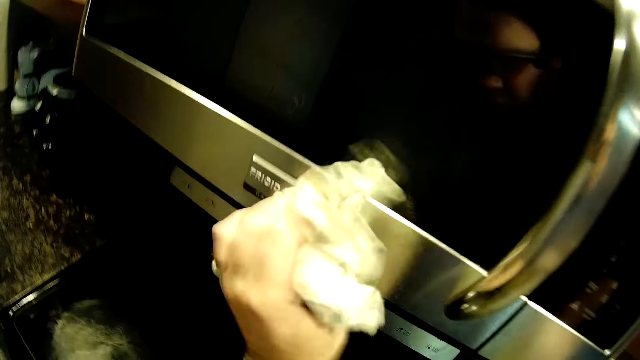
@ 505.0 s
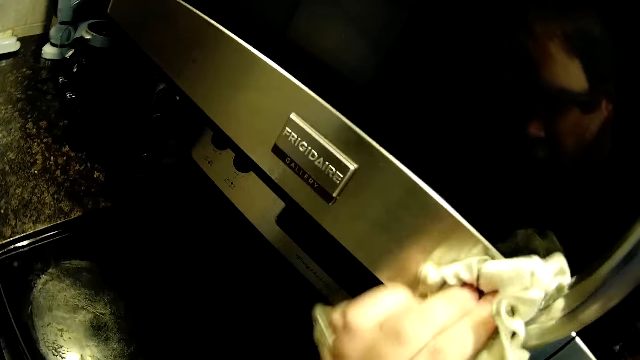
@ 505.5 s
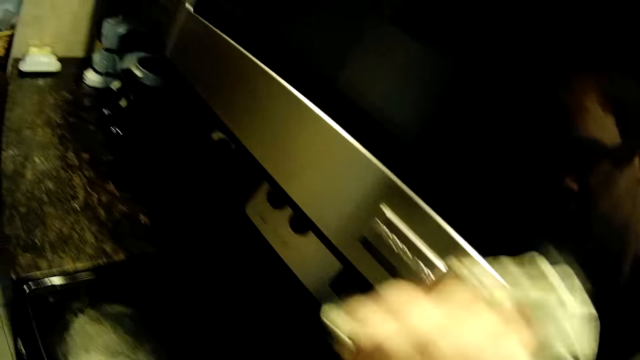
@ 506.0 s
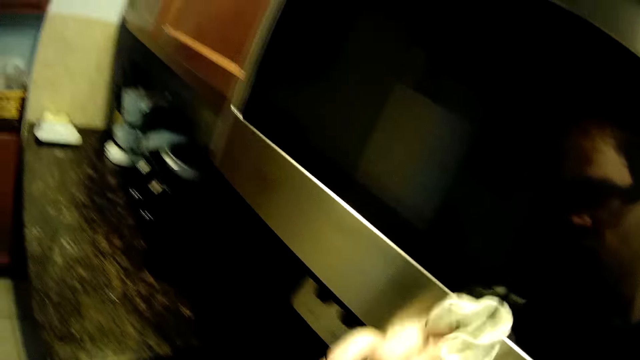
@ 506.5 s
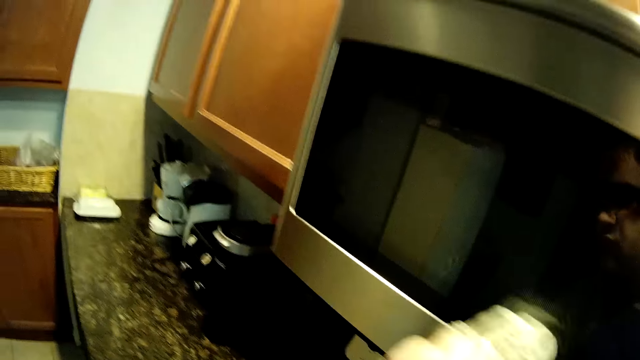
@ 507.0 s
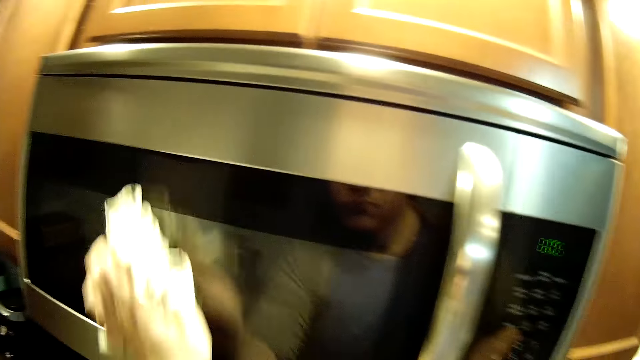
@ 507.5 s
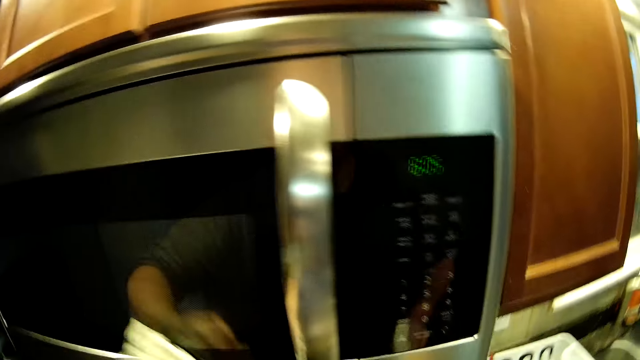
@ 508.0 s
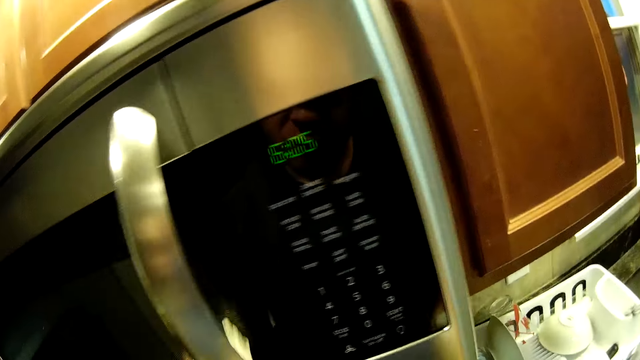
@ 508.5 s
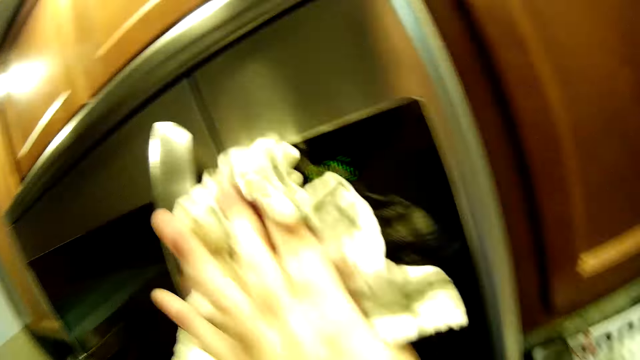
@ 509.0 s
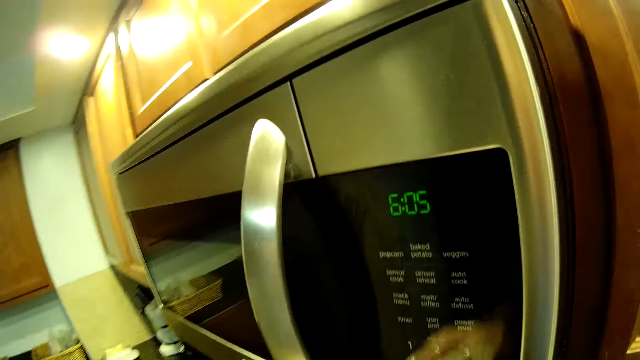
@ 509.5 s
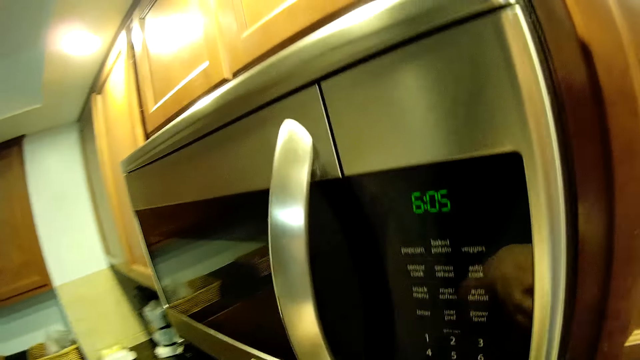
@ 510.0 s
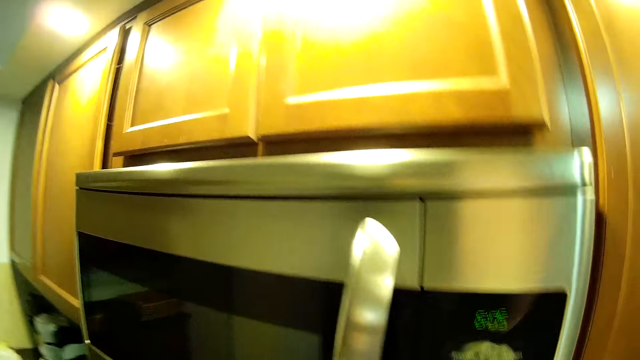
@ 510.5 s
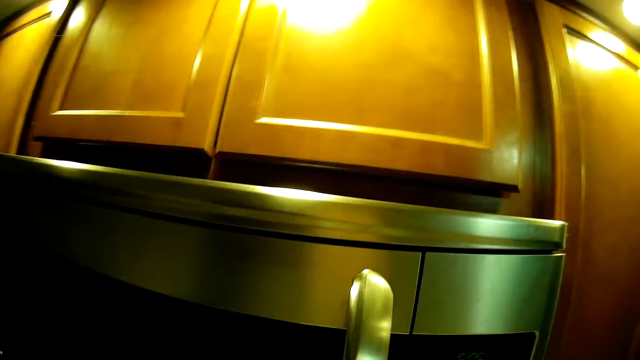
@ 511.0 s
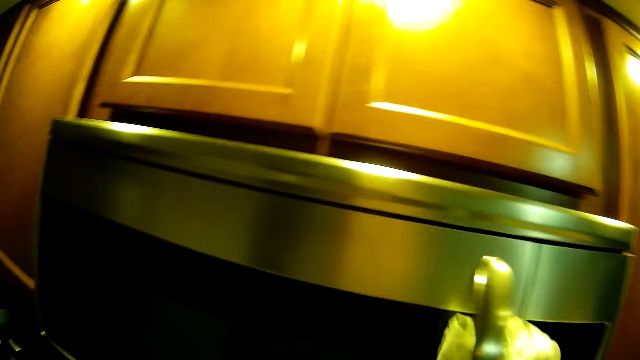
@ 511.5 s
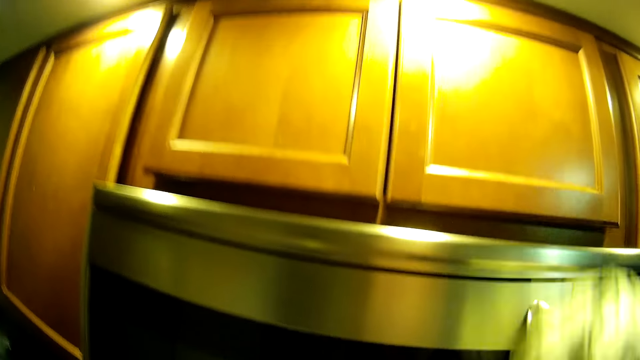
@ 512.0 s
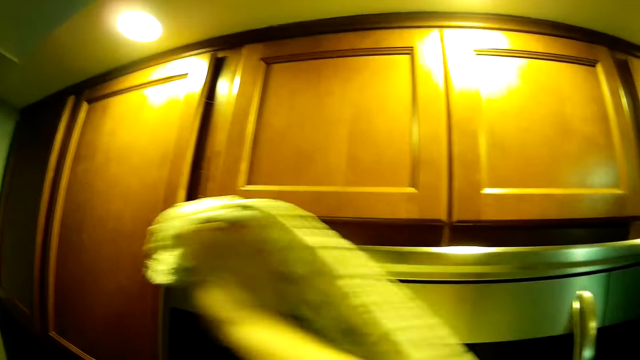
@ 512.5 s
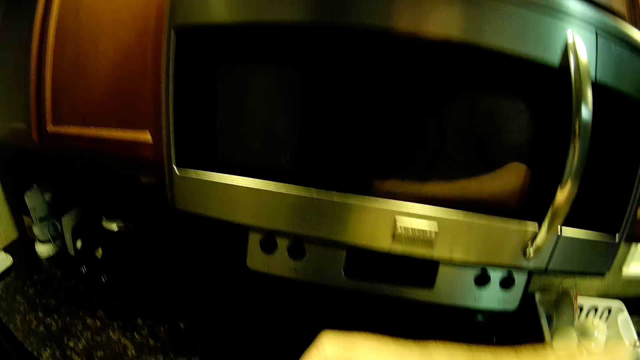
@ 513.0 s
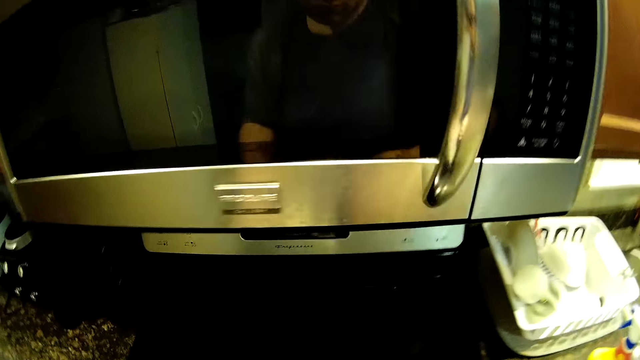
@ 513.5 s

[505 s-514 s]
The camera wearer sprays the microwave. They wipe the microwave.

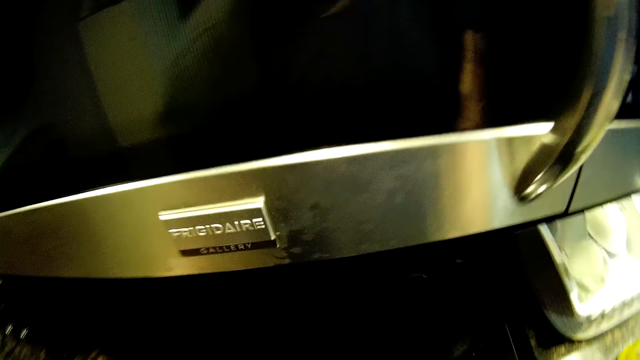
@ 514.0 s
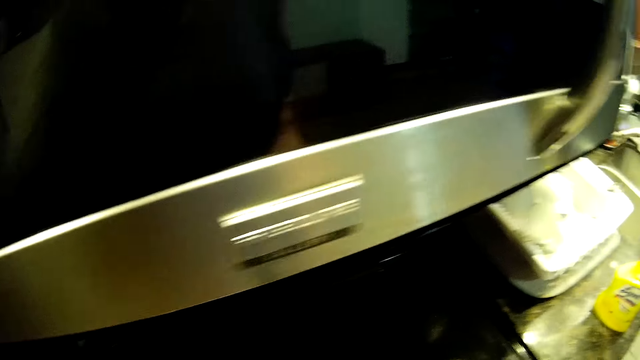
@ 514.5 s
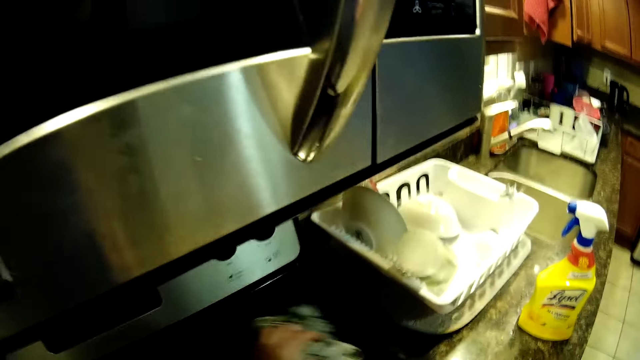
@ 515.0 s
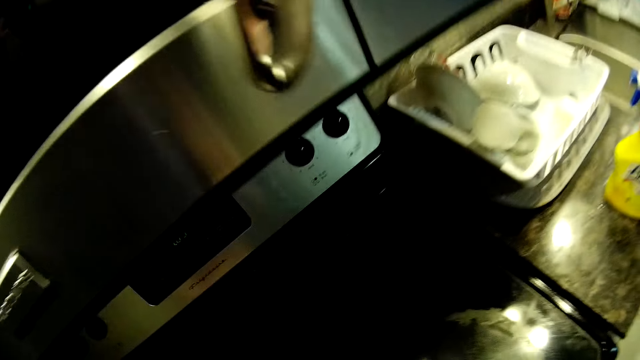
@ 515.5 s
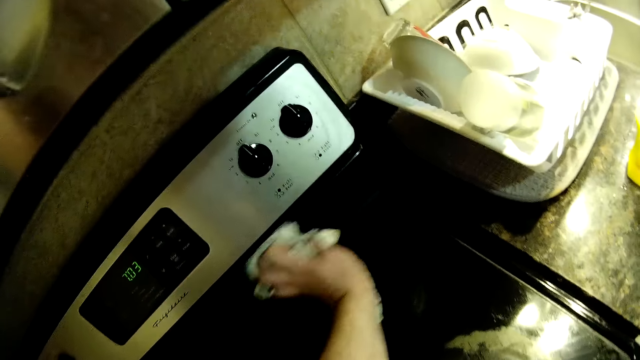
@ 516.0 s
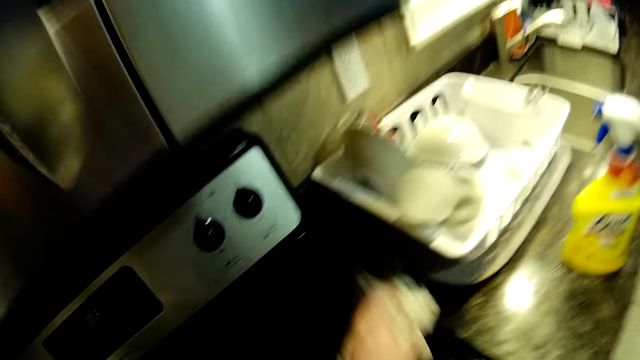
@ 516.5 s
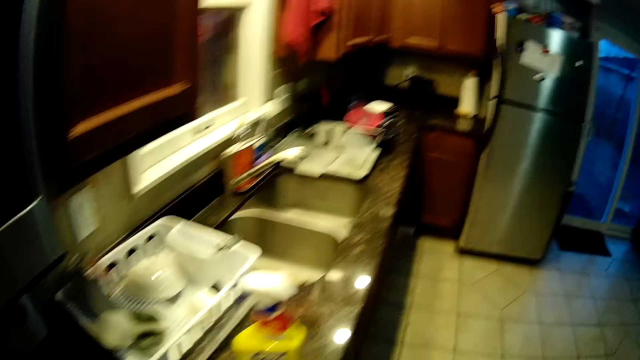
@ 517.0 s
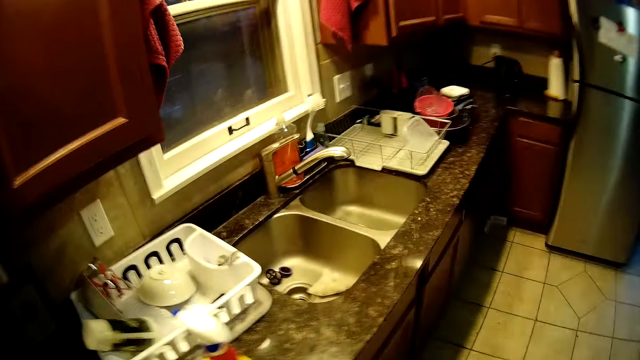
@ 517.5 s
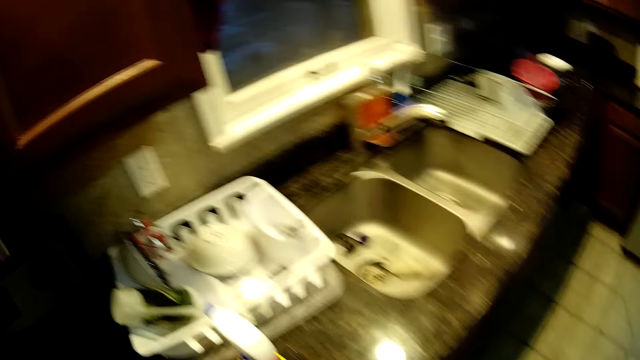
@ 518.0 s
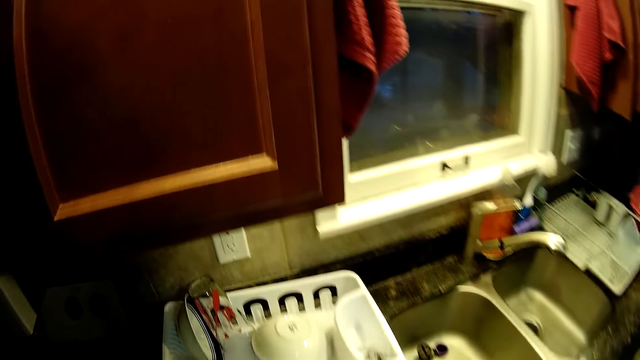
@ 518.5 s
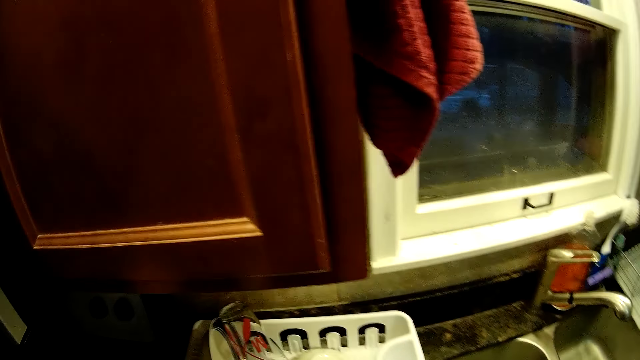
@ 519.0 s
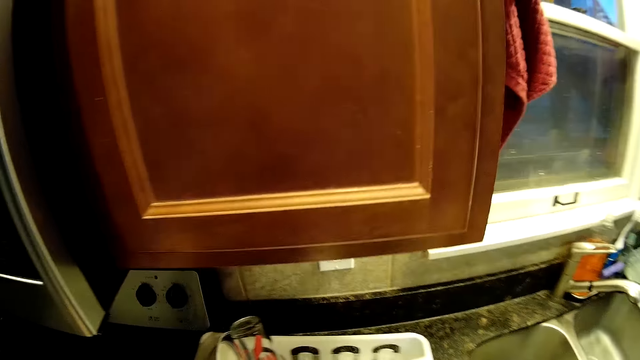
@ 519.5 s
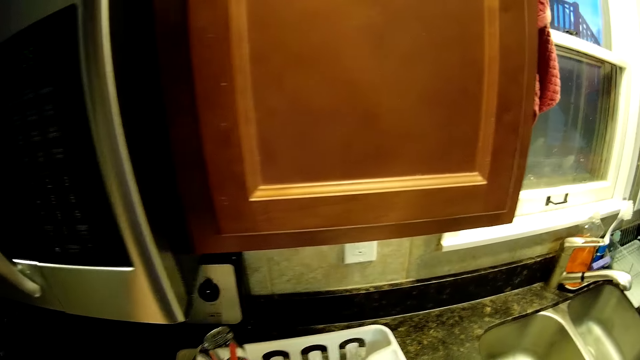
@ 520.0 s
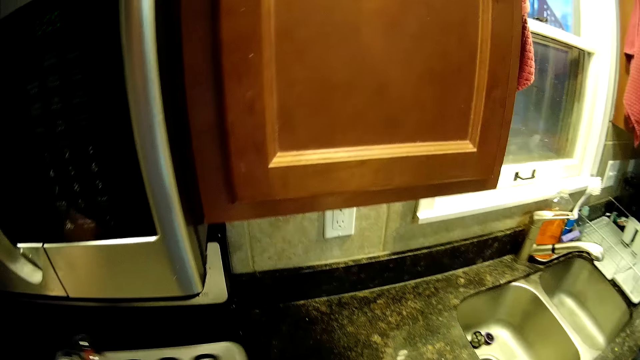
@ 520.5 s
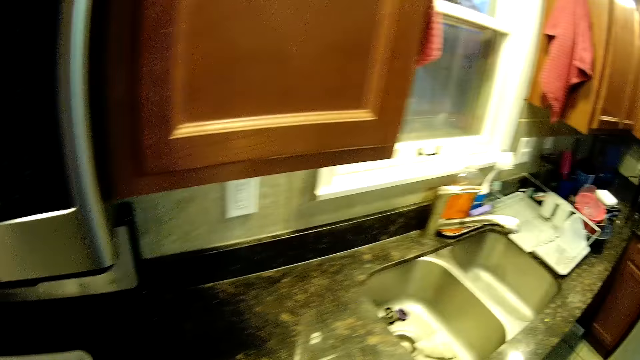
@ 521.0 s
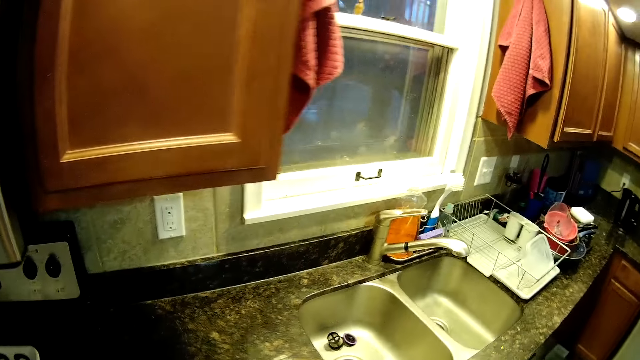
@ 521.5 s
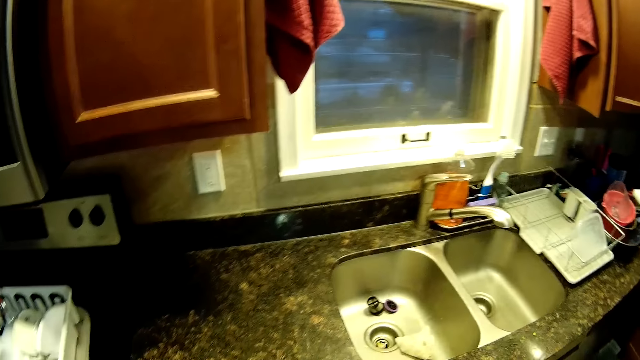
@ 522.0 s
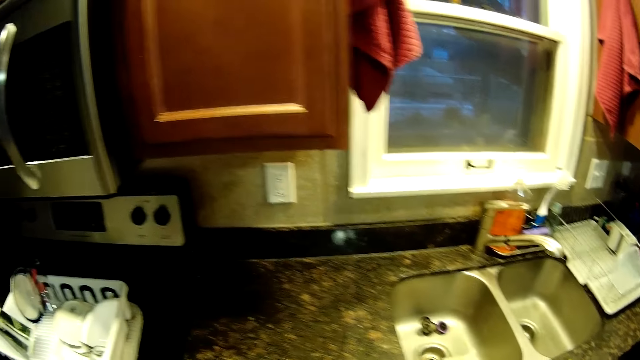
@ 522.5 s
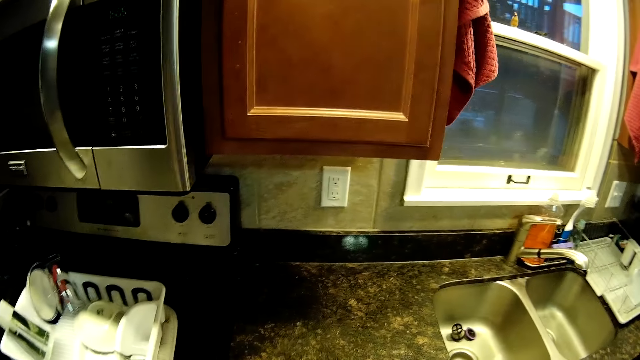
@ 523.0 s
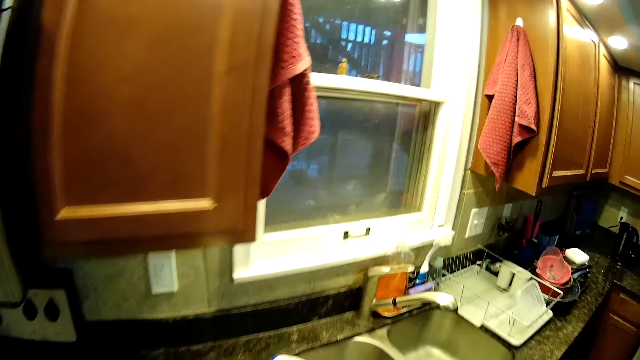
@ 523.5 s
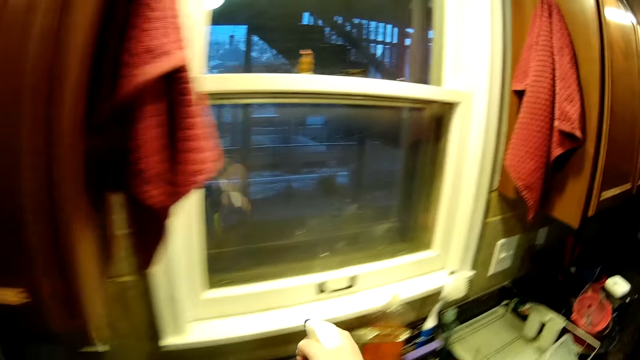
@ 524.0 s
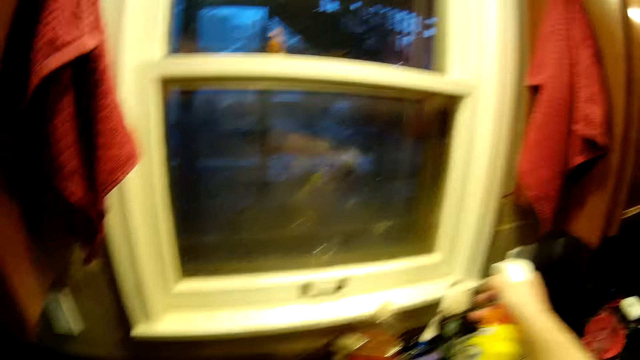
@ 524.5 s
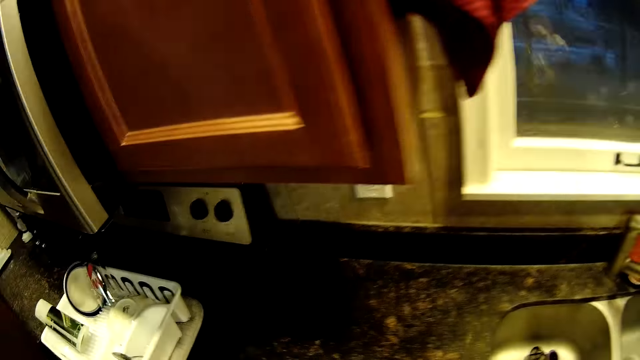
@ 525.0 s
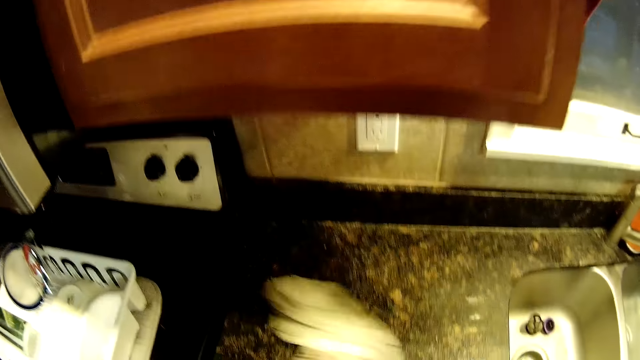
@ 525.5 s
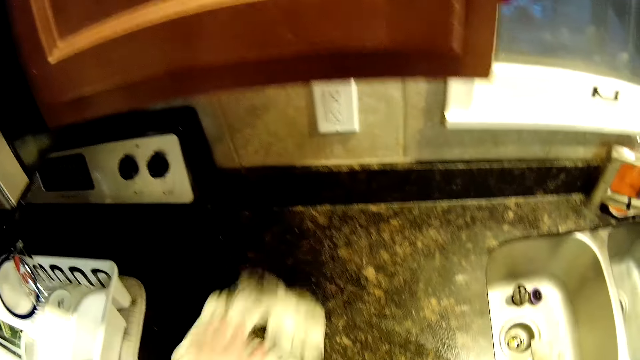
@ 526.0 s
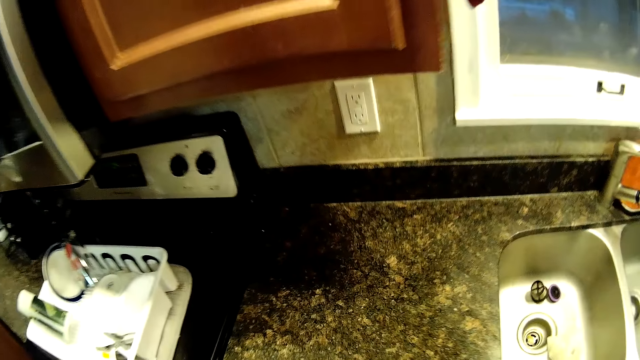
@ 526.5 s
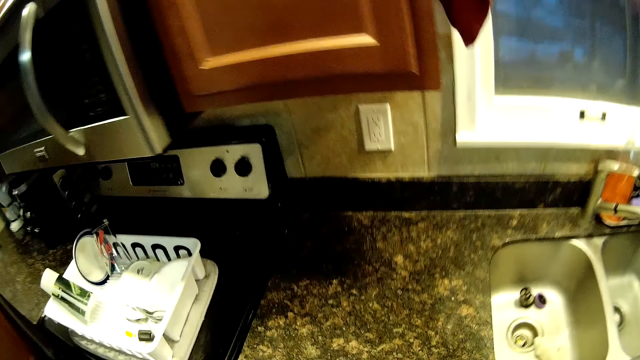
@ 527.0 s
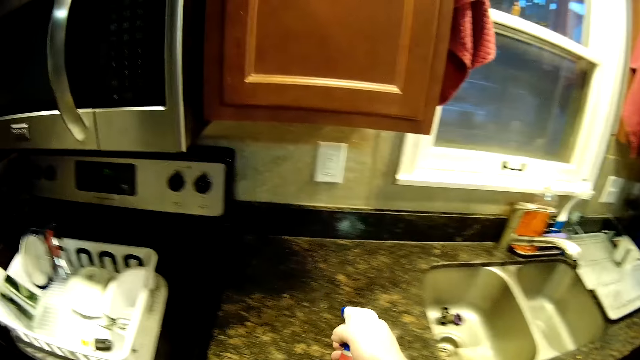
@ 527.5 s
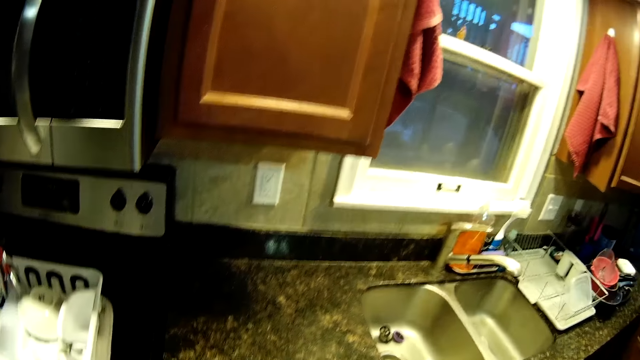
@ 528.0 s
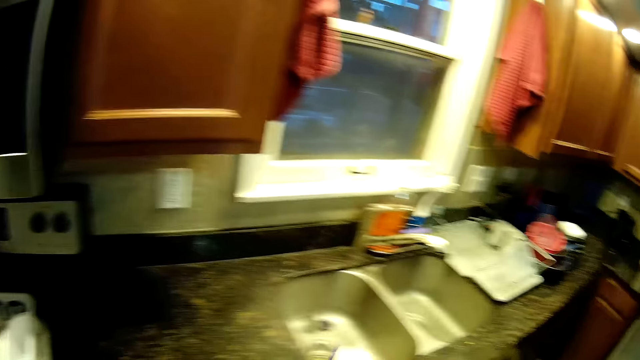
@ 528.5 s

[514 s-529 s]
The camera wearer wipes the stove. They move the dish drainer. They spray the counter. They spray the window pane or window sill. They wipe the counter. They spray the counter.
